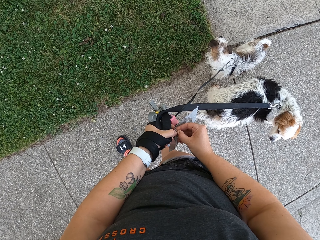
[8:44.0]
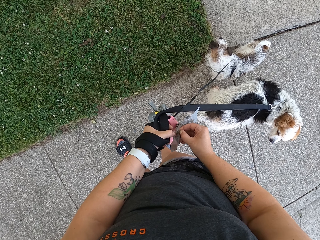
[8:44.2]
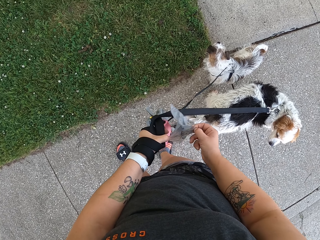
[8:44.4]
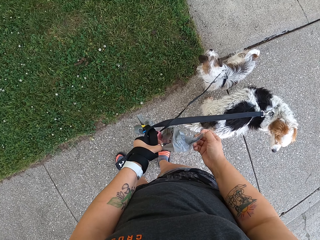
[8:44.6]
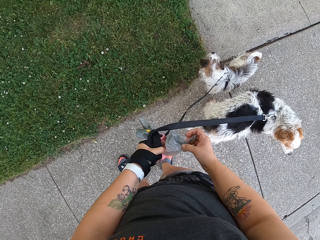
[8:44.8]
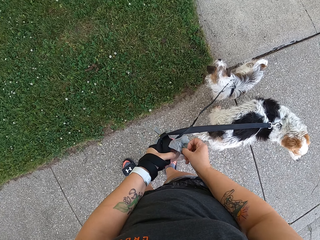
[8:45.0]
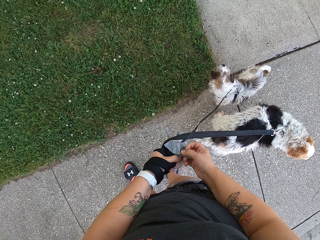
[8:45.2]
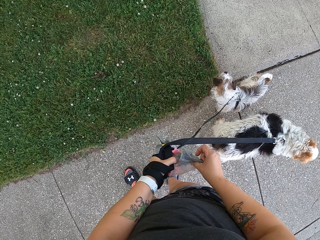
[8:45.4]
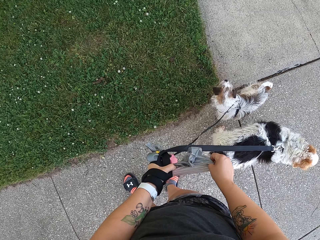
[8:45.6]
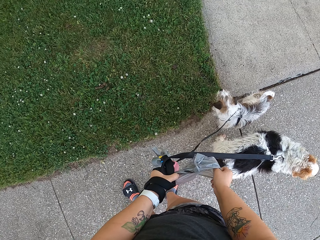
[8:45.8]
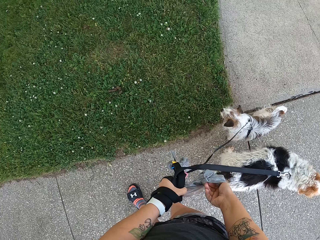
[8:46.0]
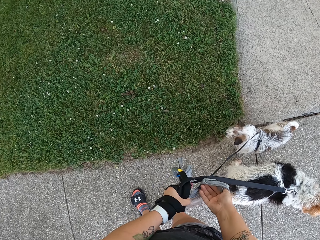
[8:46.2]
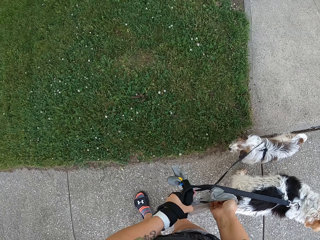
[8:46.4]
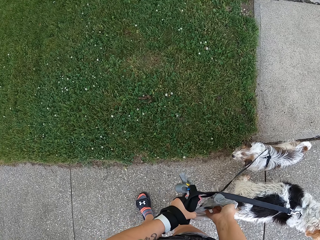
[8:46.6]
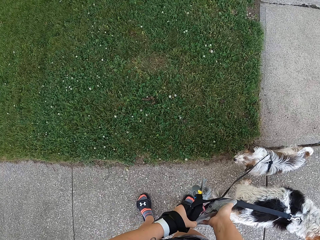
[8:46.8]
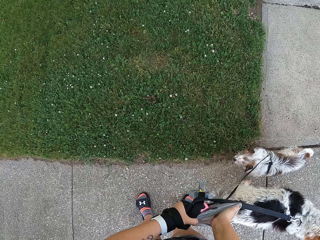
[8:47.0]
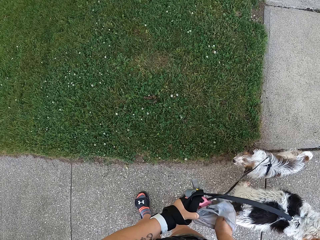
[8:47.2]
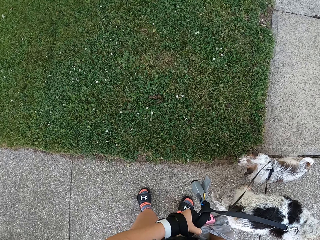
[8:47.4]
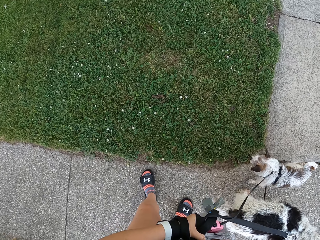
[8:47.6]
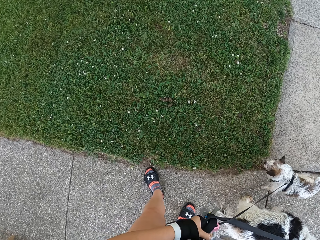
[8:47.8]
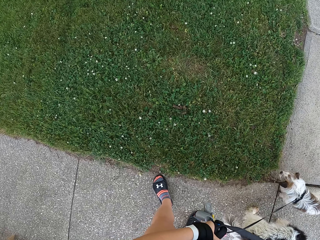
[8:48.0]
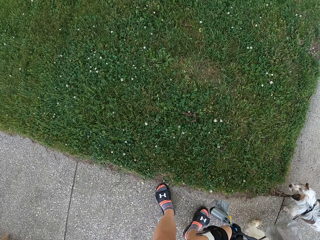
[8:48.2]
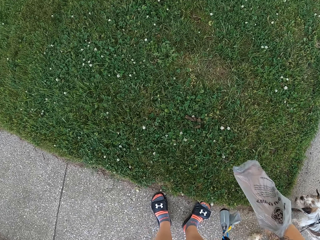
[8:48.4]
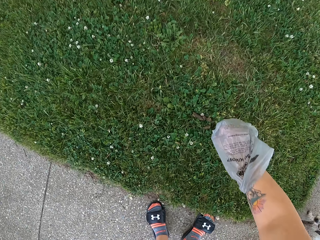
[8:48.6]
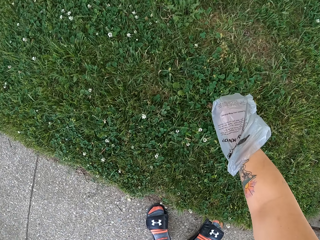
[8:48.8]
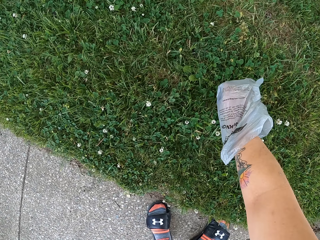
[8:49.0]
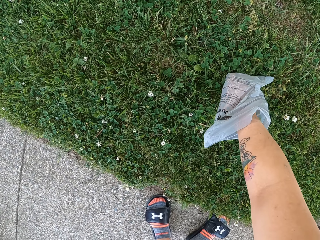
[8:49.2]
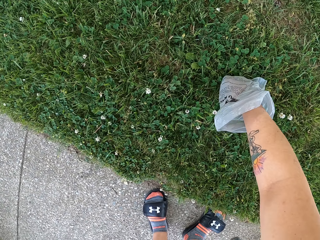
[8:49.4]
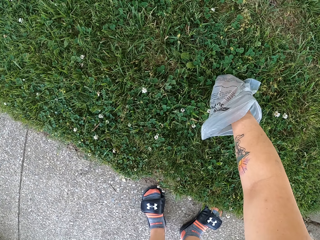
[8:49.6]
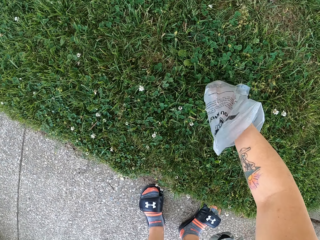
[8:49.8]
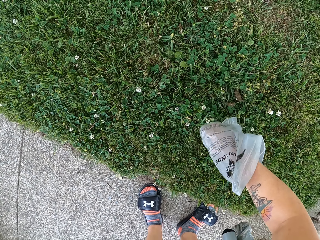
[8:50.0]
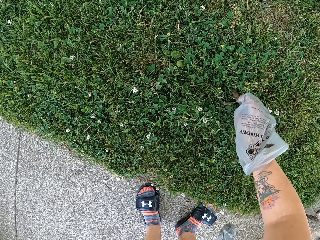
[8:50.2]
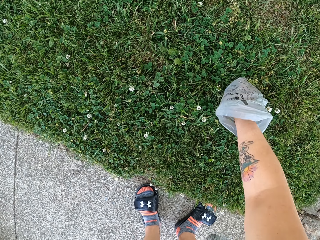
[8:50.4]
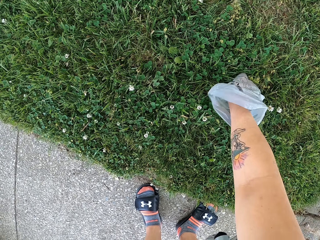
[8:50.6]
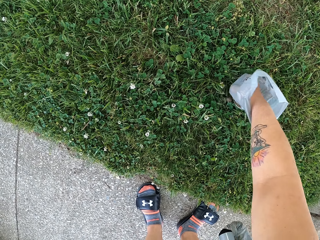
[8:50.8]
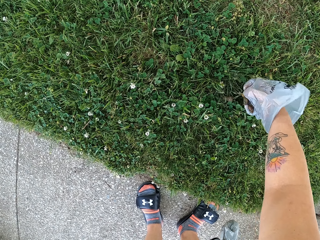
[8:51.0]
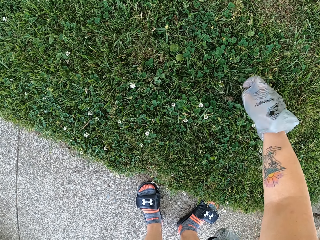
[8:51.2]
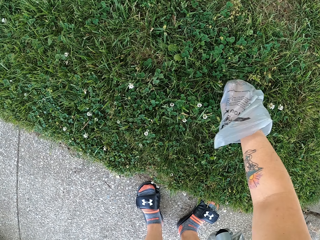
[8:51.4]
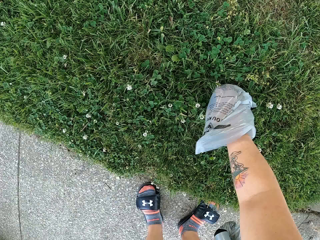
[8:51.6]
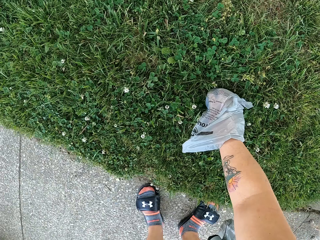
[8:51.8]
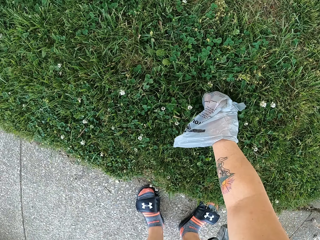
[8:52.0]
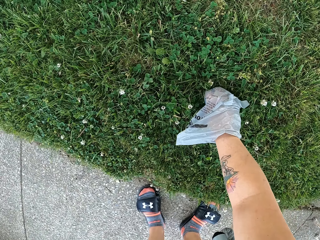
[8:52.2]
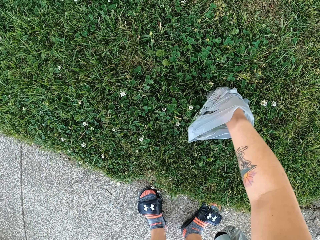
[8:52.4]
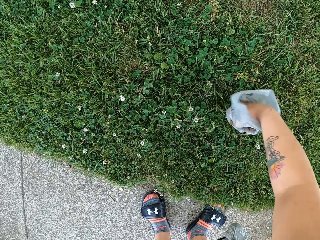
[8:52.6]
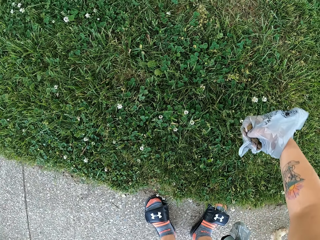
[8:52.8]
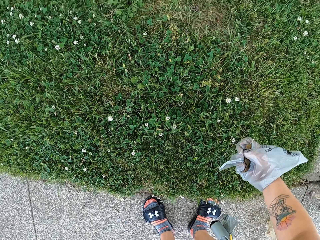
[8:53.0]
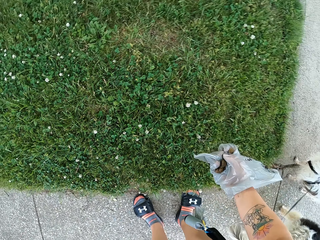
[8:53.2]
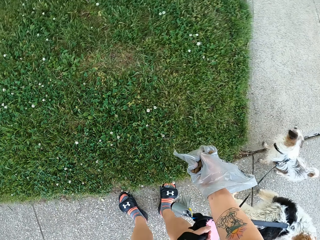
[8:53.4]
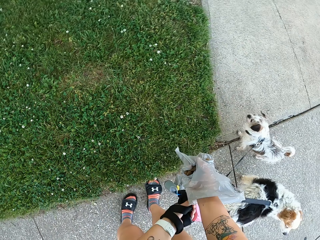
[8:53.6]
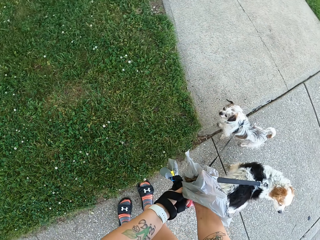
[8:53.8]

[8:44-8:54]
The camera wearer wears the nylon or polythene bag on her right hand. She picks dog poop from the lawn with the nylon around her right hand.

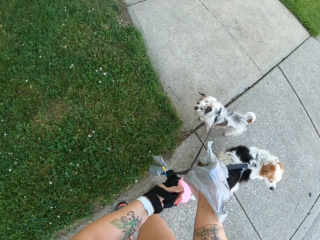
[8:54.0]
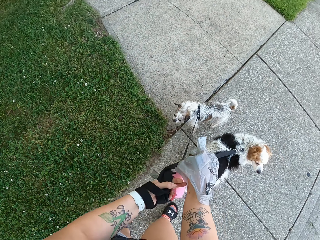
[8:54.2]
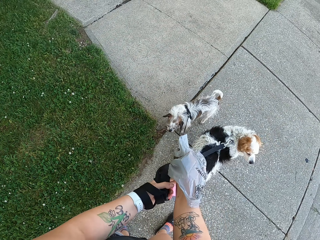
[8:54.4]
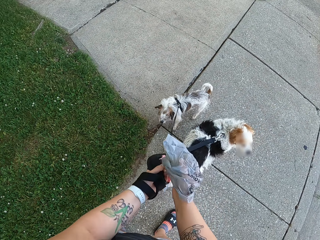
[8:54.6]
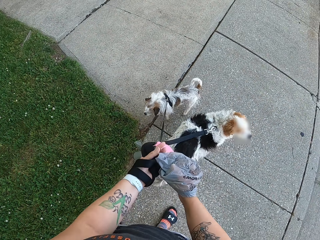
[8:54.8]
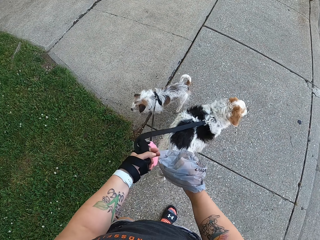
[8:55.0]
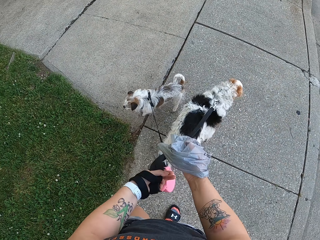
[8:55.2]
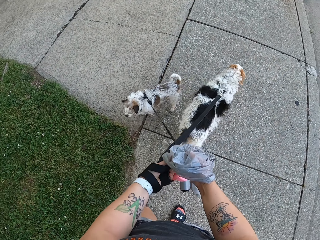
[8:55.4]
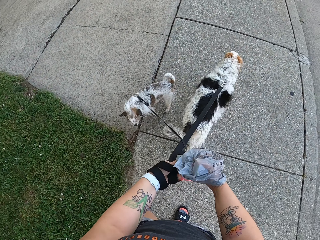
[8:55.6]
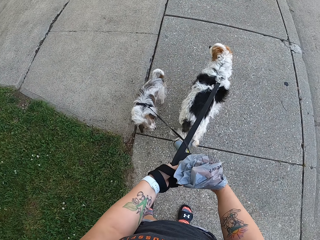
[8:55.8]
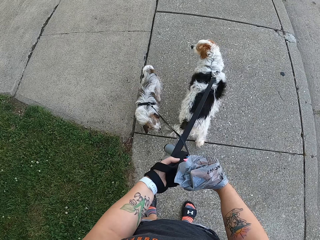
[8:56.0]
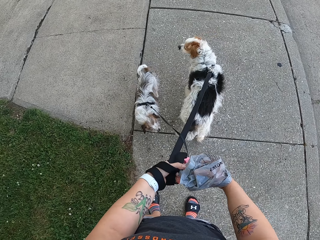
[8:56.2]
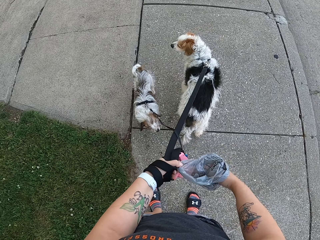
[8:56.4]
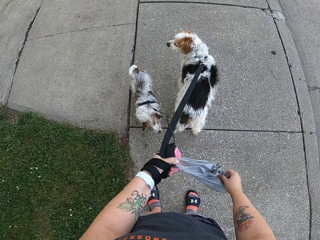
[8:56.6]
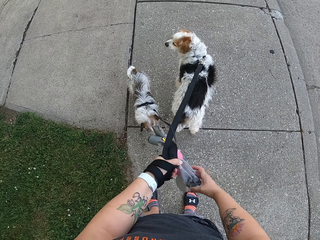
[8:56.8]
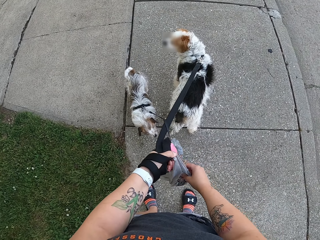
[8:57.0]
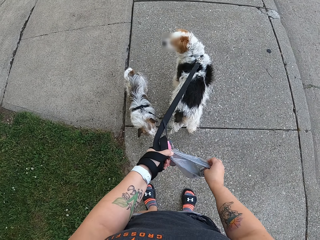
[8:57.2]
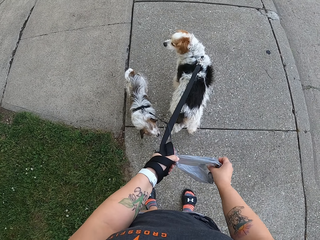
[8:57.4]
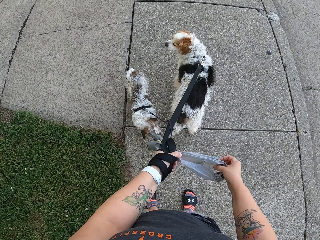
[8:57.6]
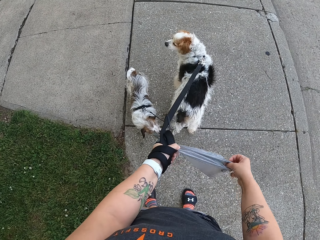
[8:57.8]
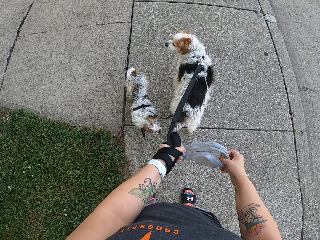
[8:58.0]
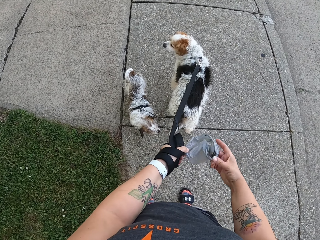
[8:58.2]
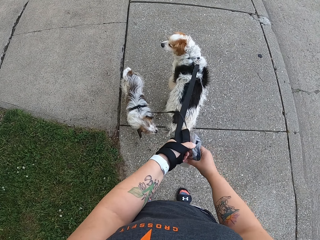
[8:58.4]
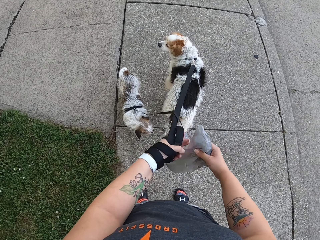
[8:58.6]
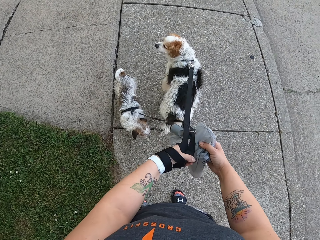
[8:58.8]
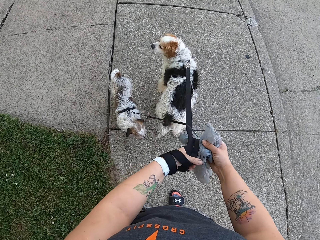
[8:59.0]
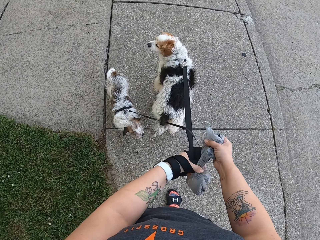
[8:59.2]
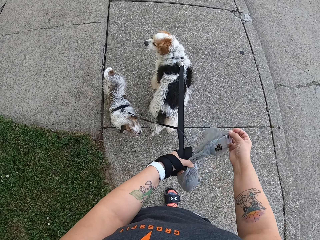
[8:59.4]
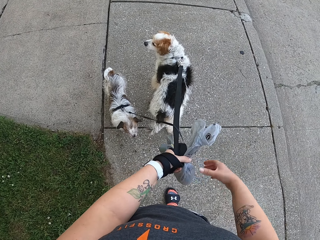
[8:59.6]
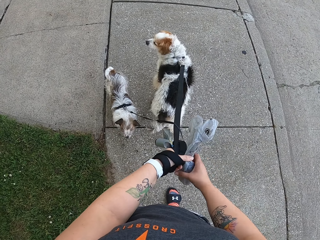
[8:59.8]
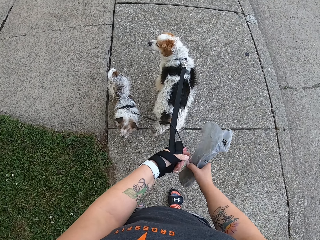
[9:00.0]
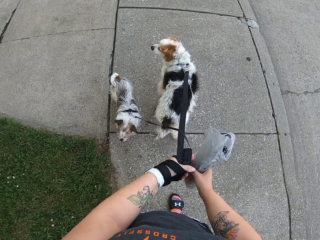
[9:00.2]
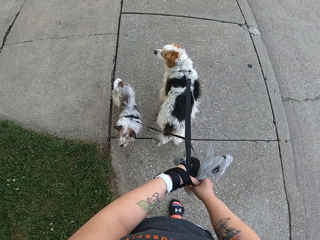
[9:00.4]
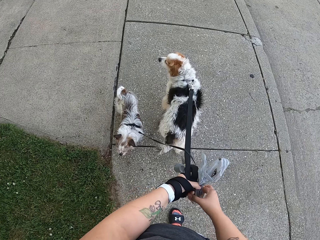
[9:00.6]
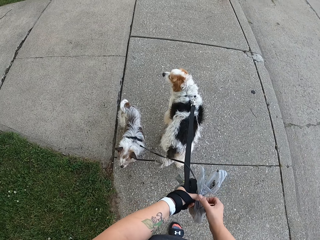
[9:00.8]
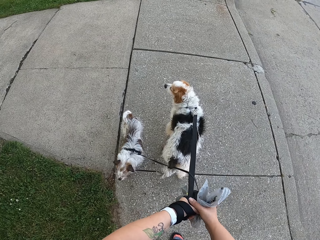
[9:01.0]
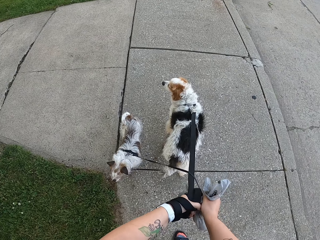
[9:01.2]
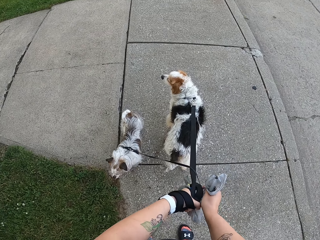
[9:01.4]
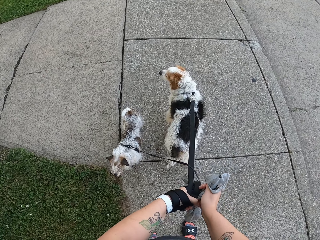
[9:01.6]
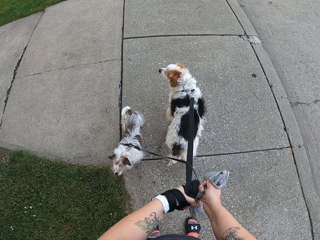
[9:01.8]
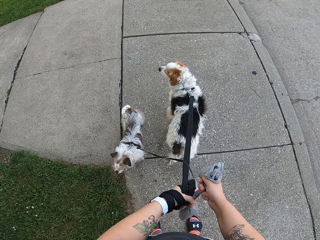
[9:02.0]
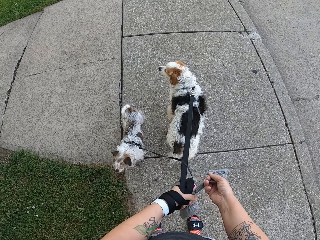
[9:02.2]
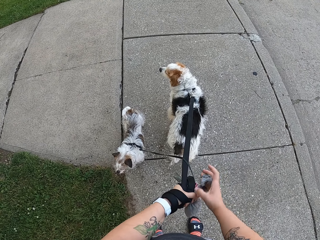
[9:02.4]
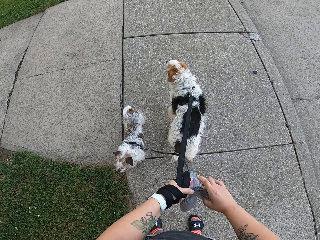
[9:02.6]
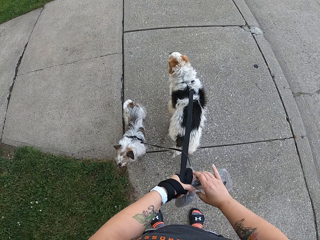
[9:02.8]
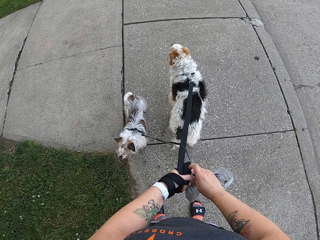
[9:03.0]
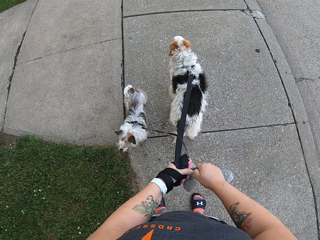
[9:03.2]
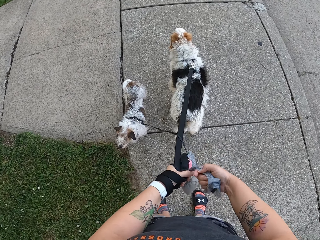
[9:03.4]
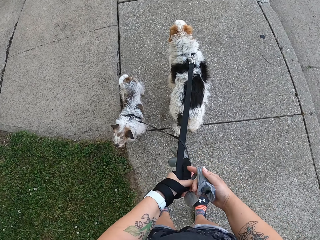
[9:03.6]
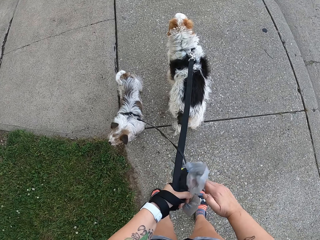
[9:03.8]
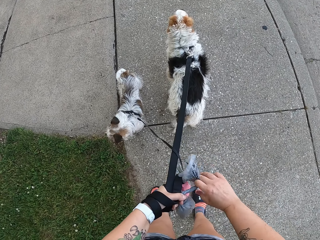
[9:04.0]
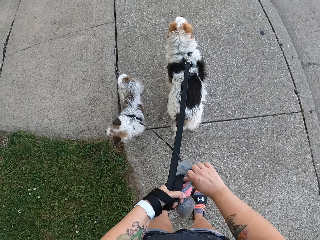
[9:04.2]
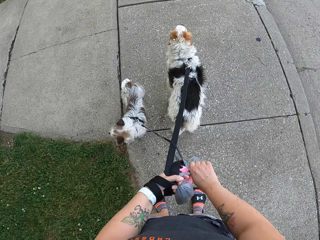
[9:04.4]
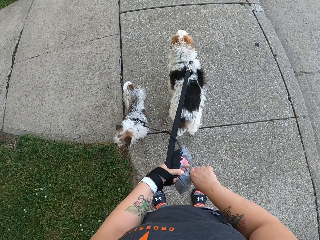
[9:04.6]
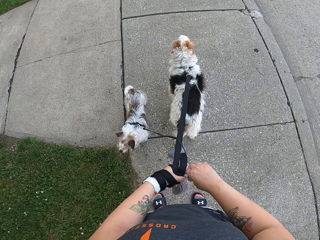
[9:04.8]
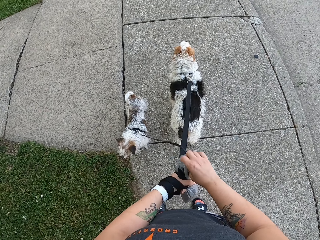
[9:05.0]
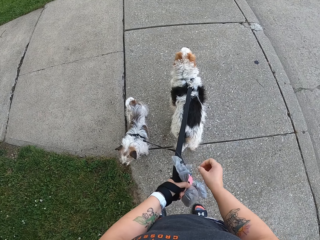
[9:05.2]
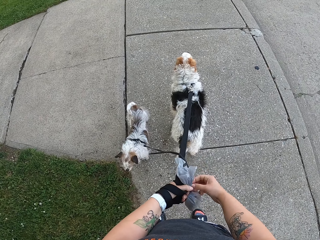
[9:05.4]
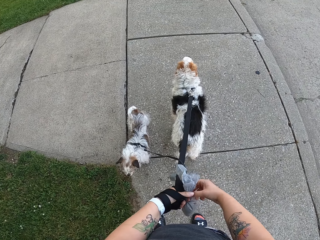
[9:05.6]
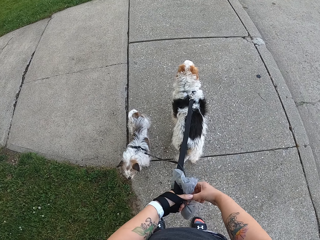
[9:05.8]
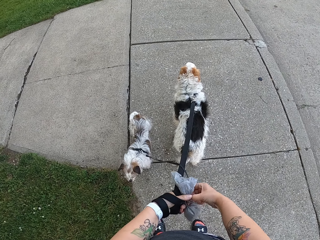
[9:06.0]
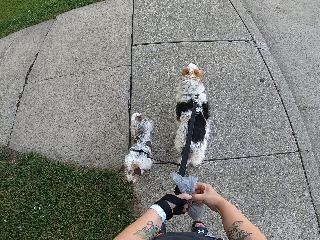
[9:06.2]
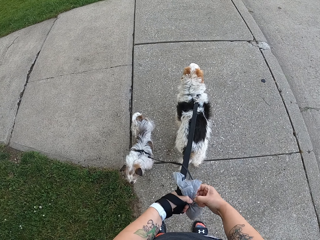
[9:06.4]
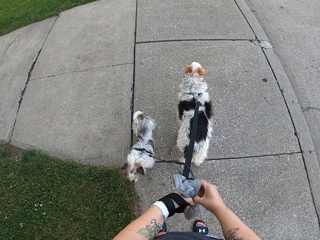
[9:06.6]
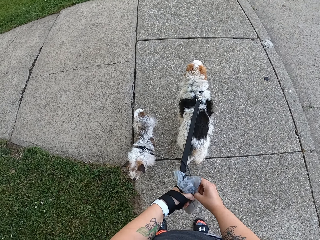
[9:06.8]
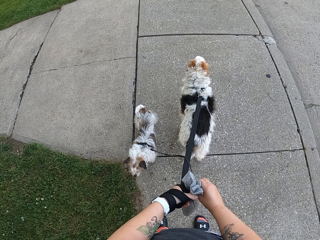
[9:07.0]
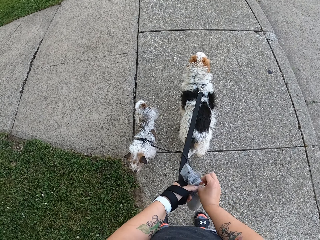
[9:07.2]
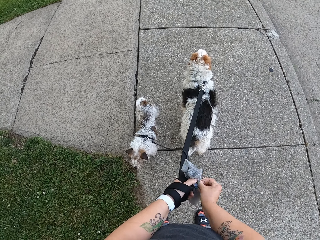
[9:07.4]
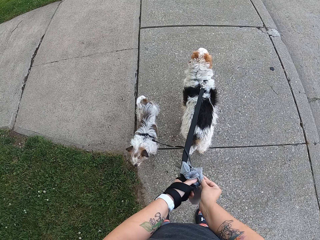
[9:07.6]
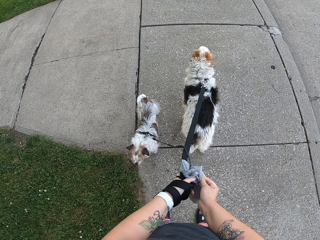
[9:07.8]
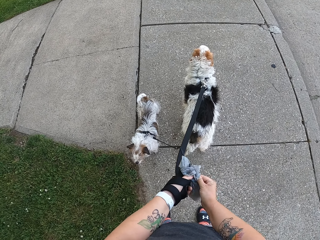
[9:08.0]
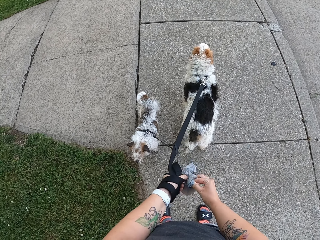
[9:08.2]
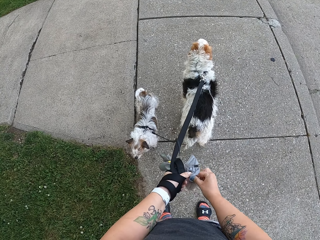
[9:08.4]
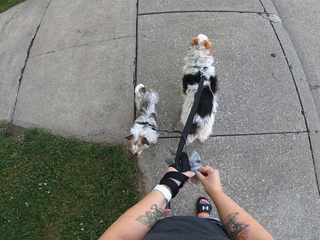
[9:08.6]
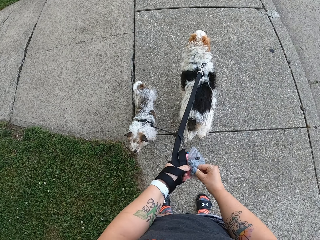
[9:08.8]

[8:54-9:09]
The camera wearer overturns the nylon with her left hand. She straightens the nylon with both hands and ties the nylon with both hands. She ties the polythene bag.
